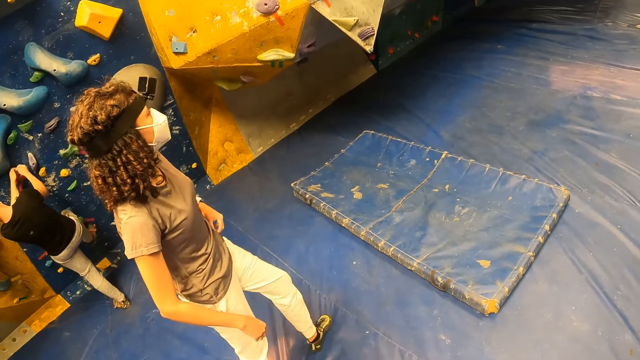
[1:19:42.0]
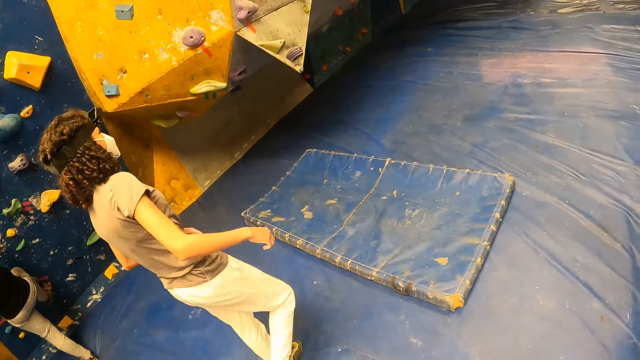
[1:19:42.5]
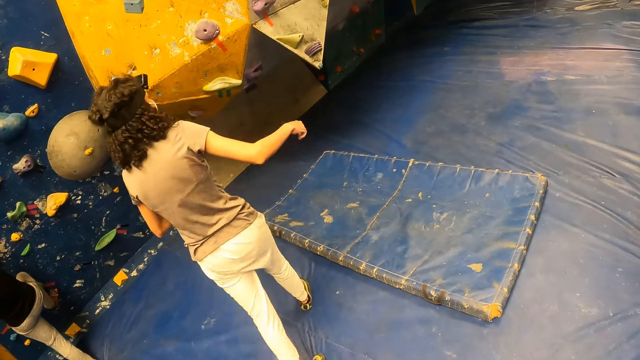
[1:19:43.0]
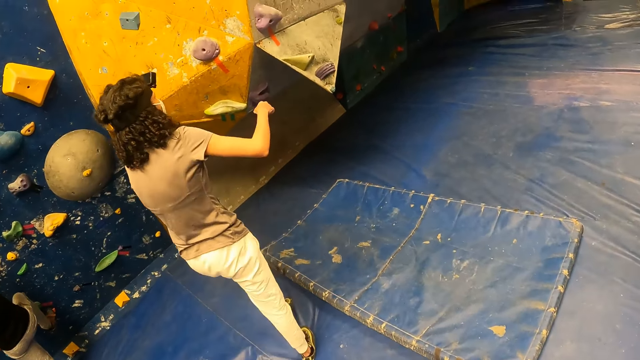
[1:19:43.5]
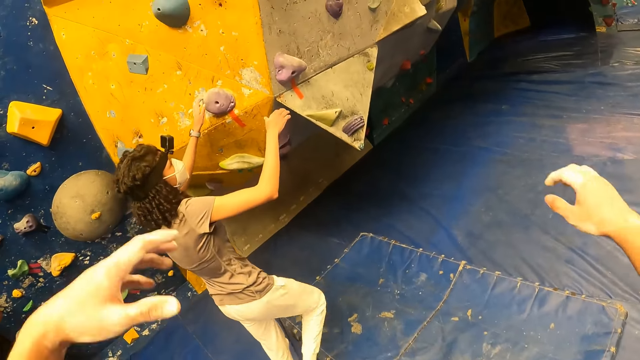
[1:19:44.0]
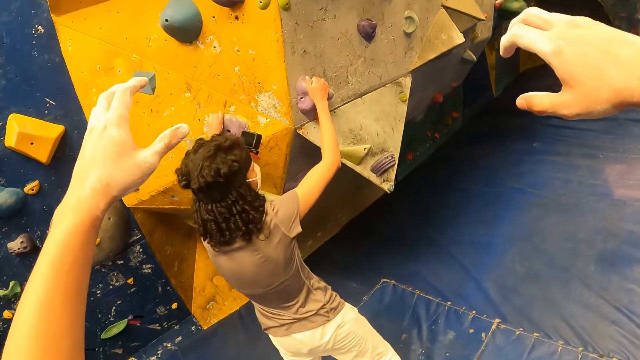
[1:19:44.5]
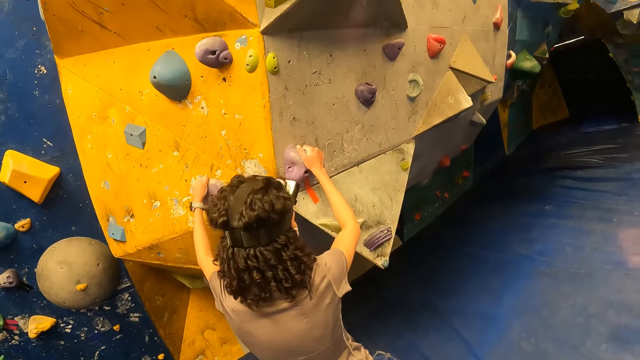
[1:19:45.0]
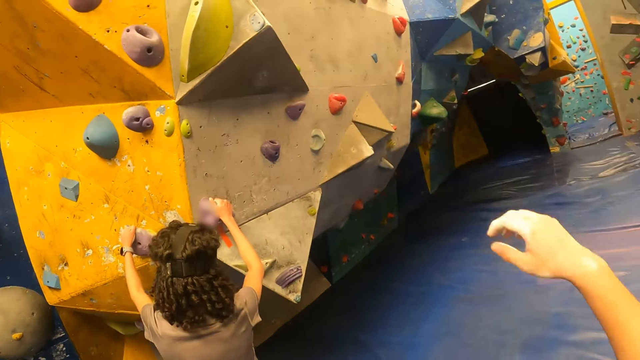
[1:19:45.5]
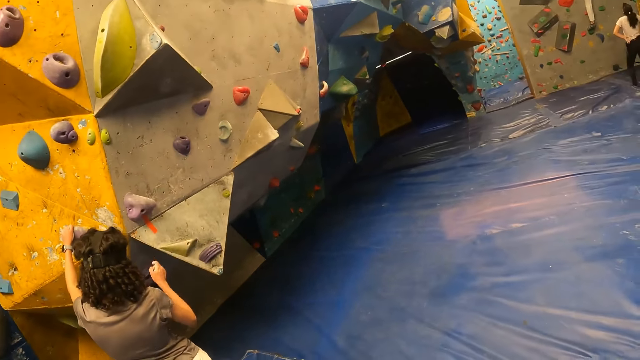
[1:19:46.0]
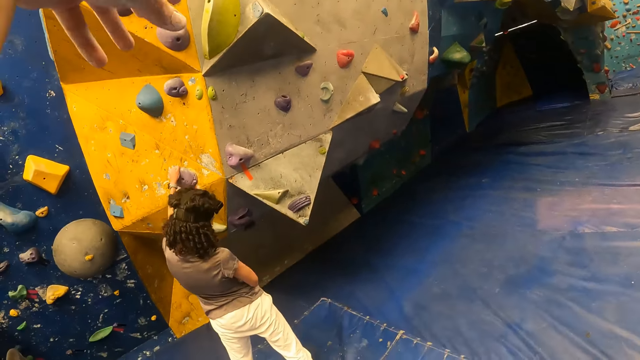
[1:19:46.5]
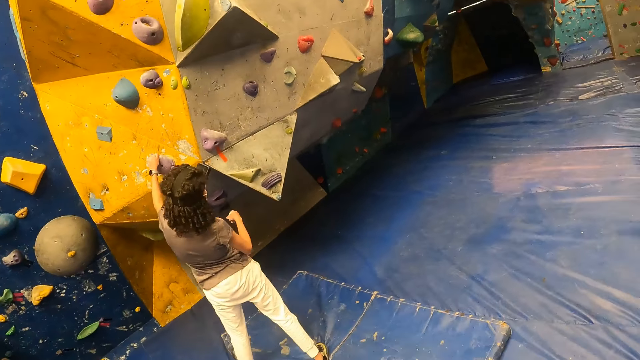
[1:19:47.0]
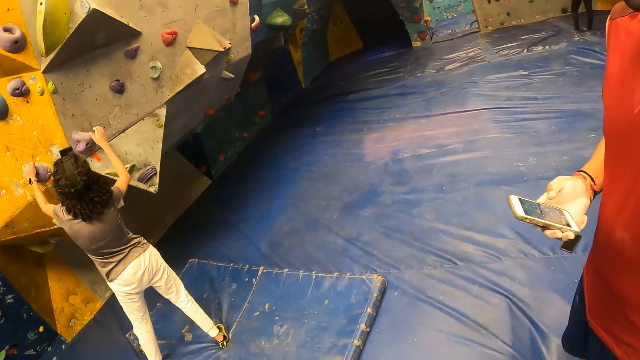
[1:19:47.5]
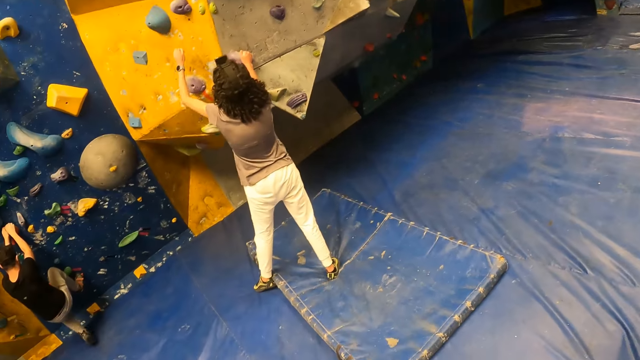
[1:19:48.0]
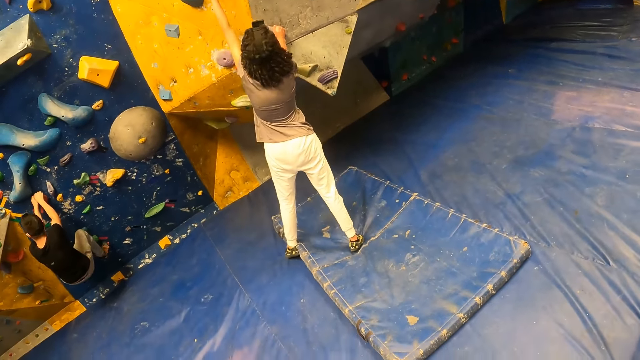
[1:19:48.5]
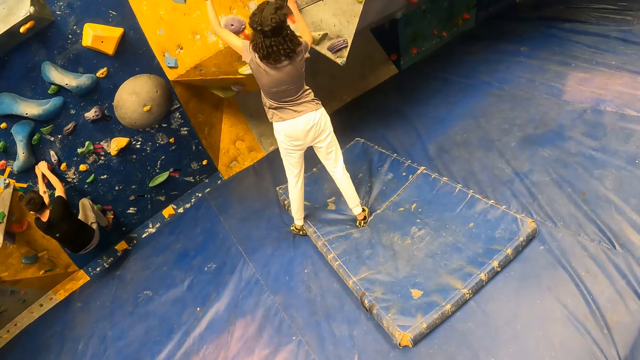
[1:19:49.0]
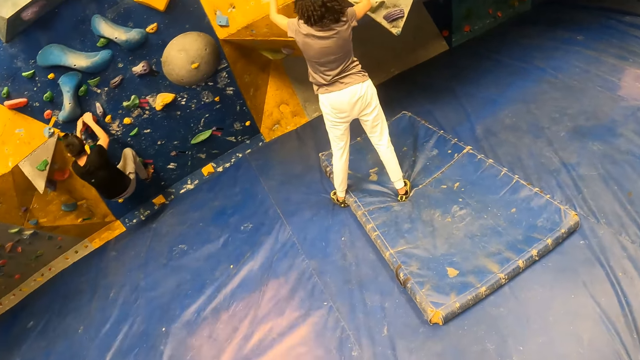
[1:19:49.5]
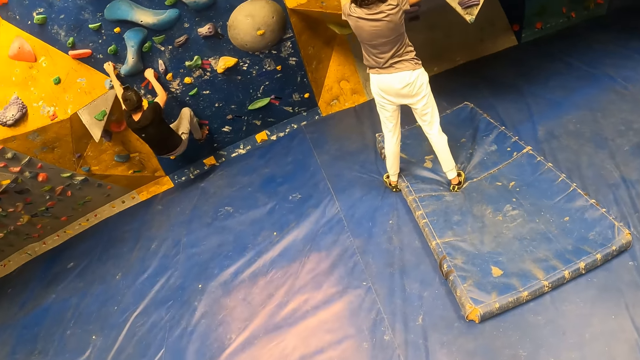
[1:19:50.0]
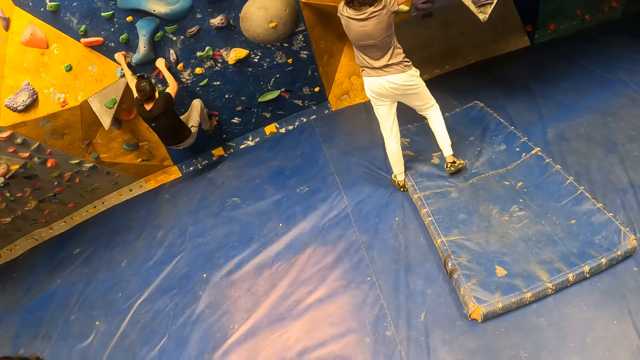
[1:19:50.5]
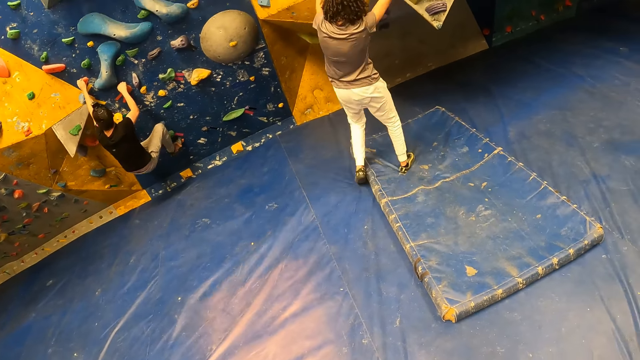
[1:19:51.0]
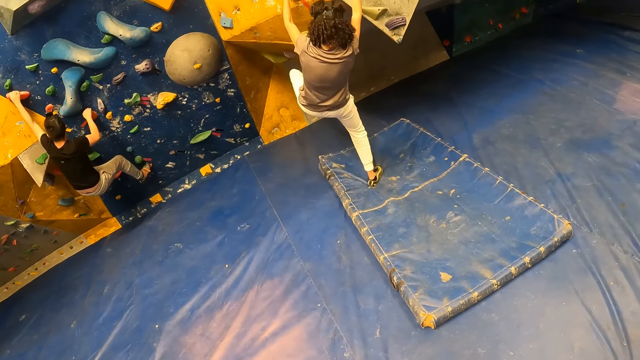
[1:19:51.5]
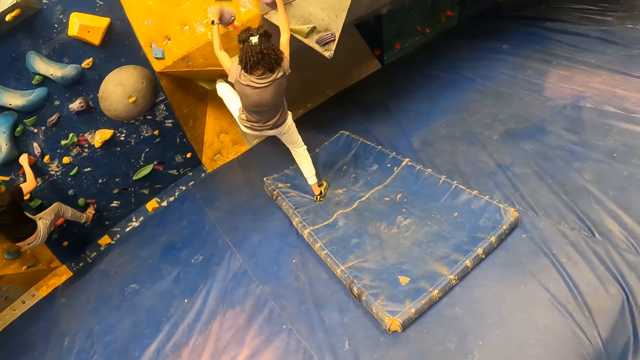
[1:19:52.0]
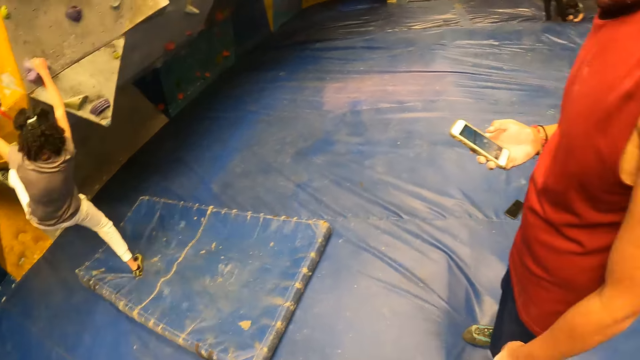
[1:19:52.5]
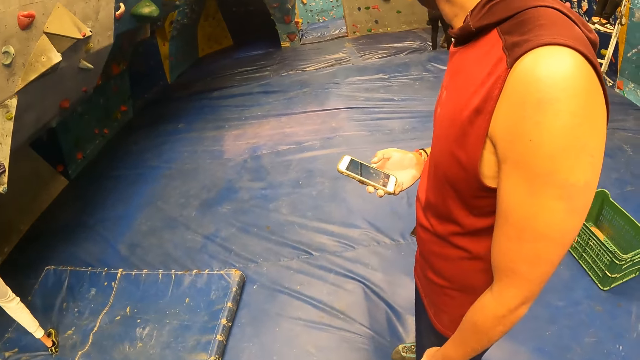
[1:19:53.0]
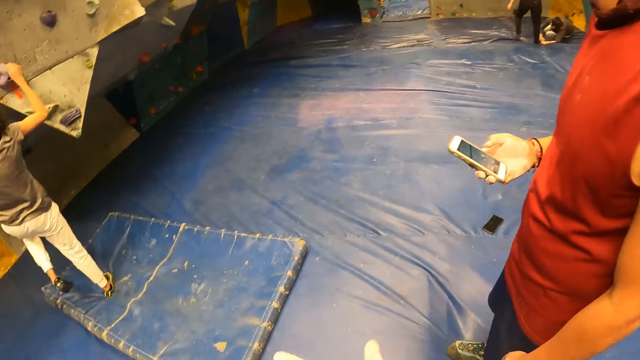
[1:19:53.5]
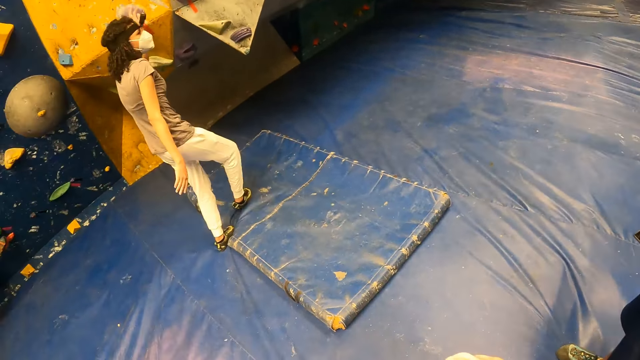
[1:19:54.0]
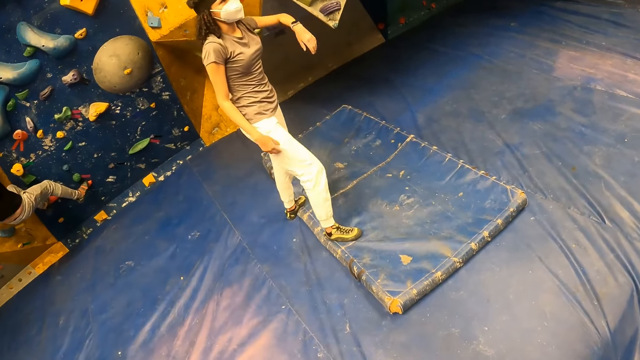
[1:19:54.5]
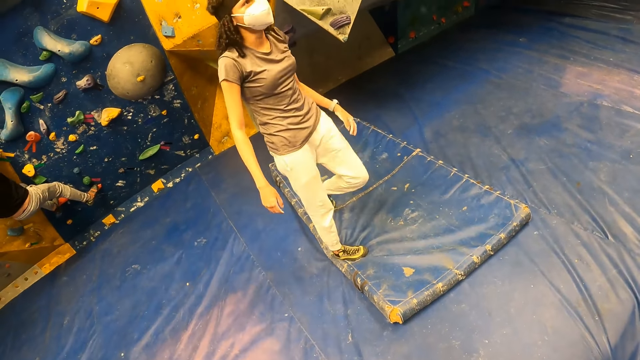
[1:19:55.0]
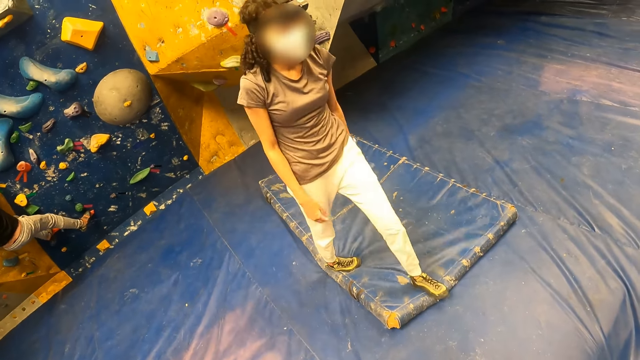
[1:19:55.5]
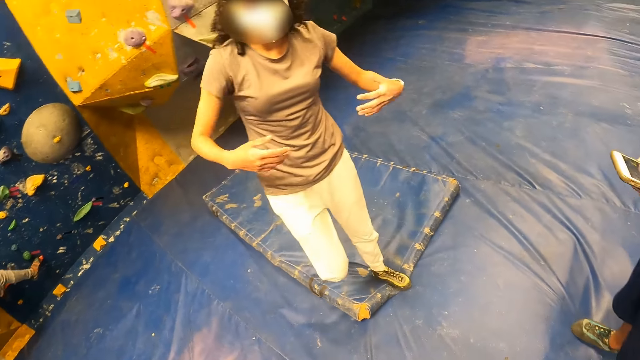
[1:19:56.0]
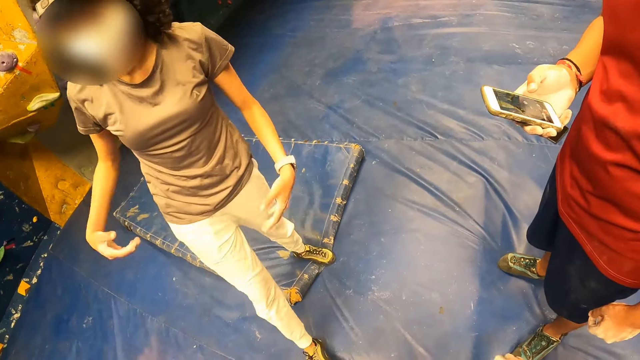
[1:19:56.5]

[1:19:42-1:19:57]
The camera wearer looks around. They gesture to a woman. The girl climbs the rock wall with both hands. The camera wearer looks around. The man operates the phone with his right hand.

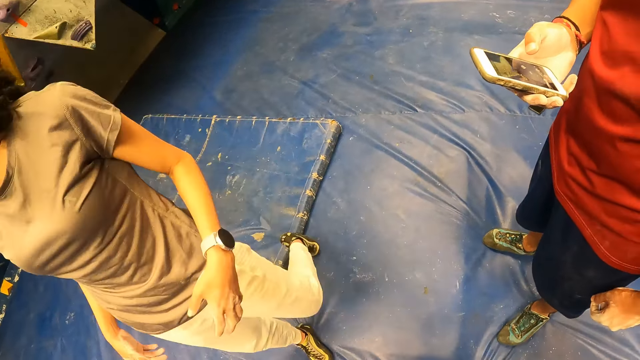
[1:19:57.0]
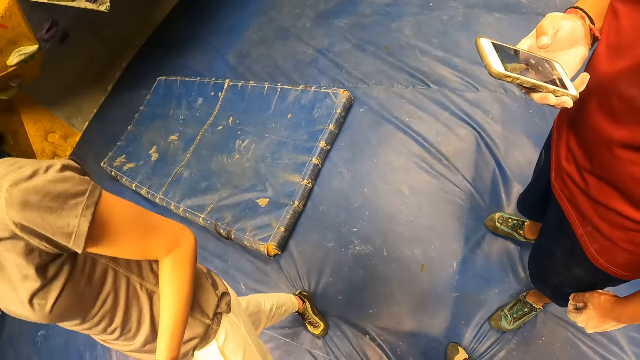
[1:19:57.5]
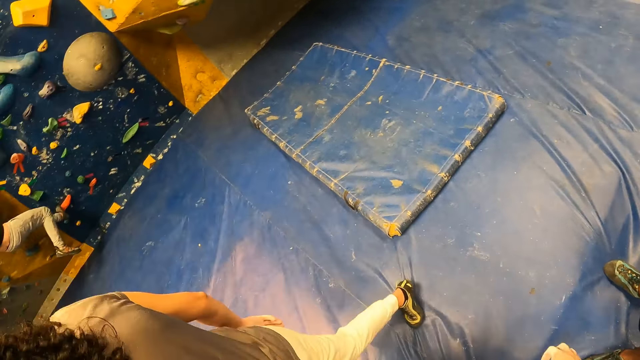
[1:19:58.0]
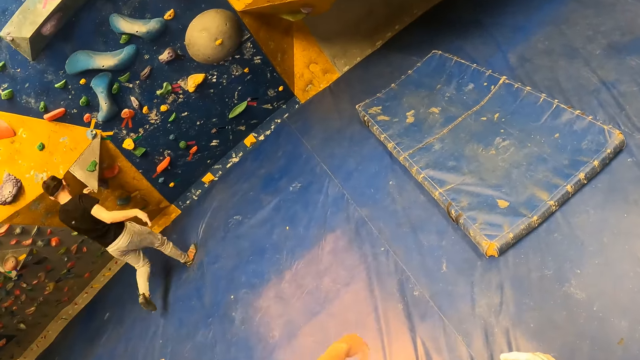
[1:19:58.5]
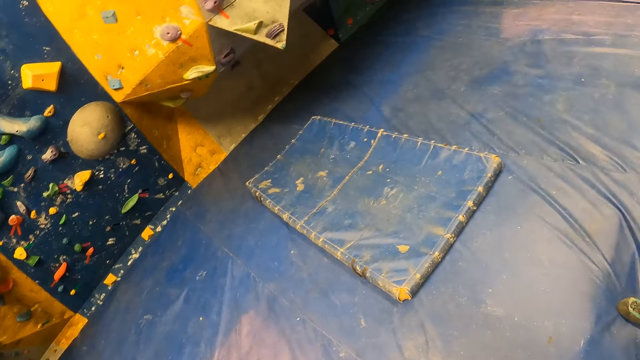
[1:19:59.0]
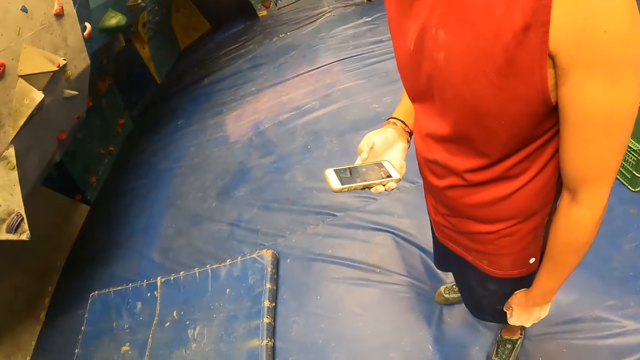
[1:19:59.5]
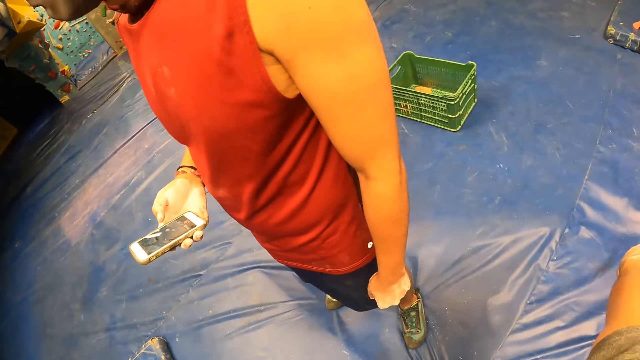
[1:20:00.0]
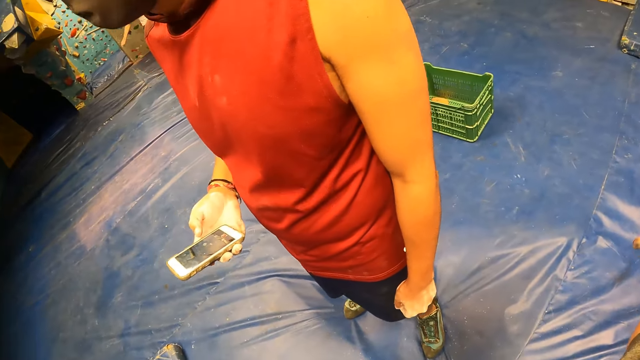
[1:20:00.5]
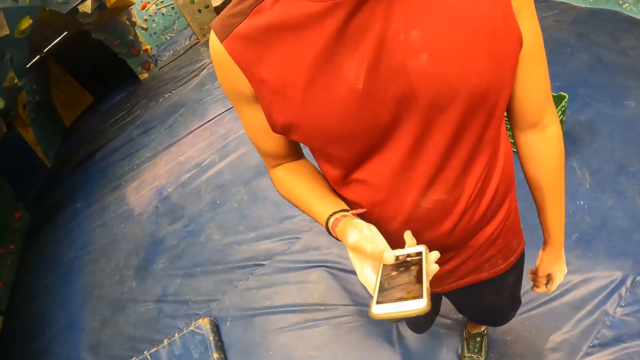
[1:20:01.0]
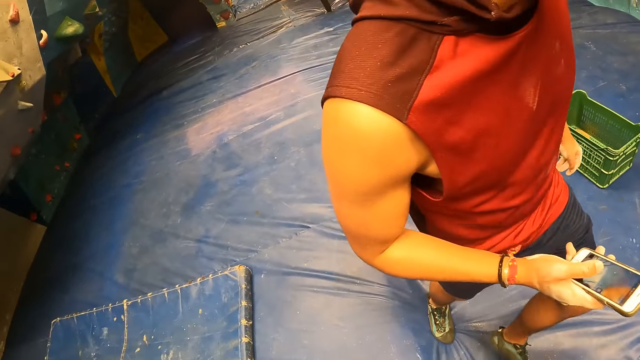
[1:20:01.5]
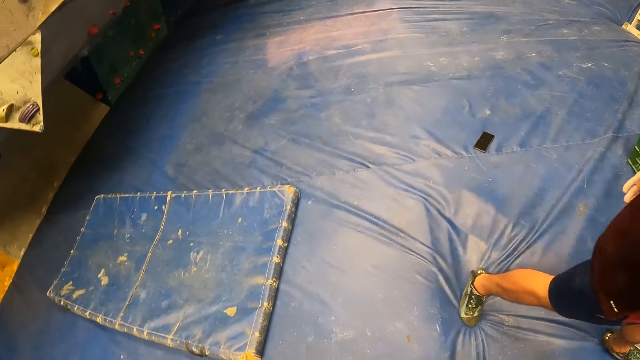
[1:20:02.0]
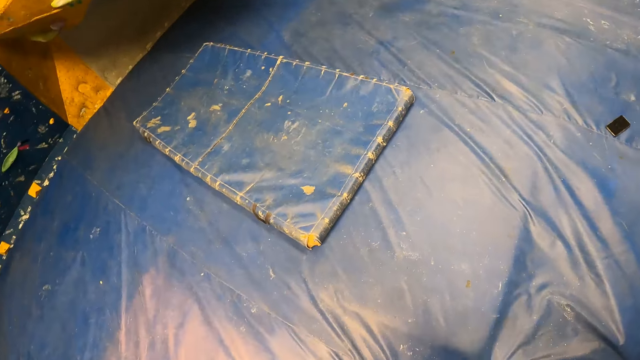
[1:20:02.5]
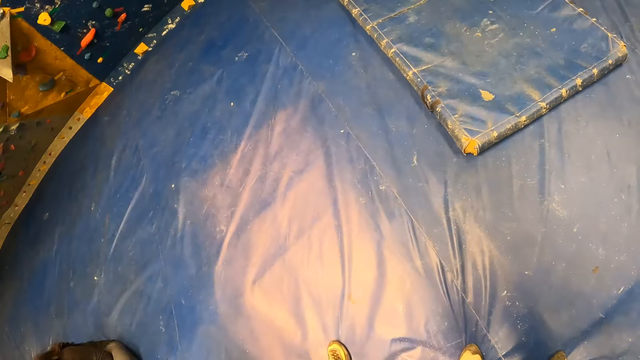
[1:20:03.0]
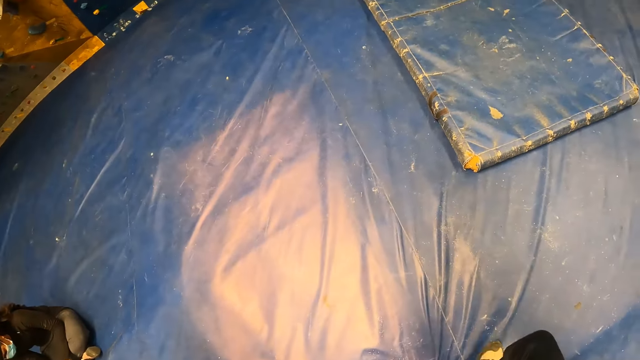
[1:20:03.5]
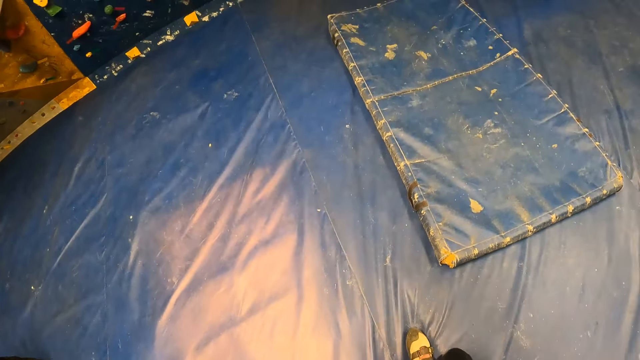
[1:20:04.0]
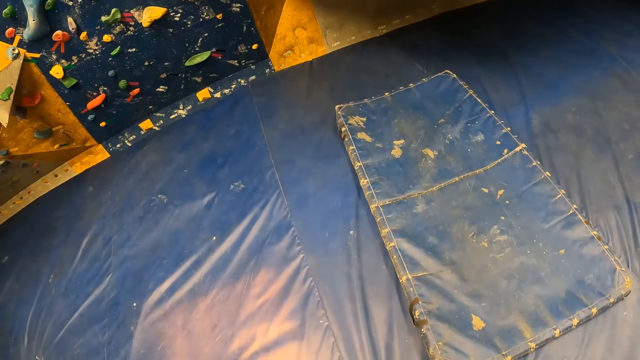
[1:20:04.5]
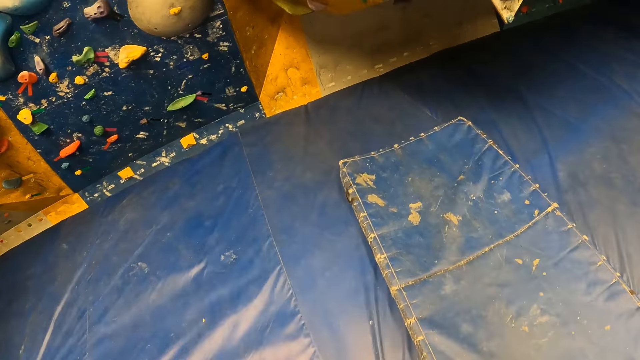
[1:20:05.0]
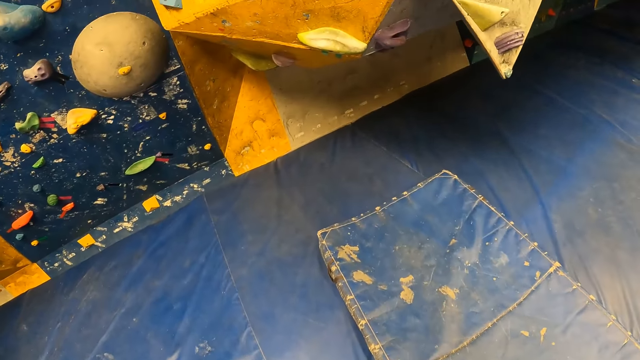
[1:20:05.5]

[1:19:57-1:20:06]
The camera wearer moves around.
